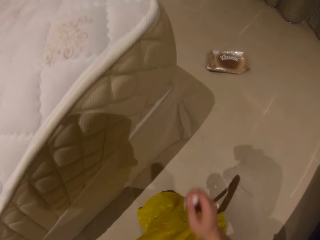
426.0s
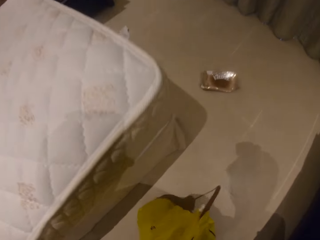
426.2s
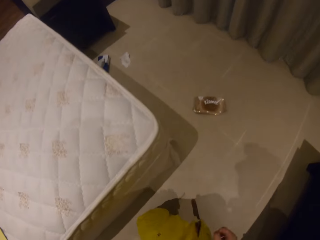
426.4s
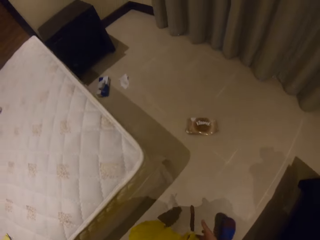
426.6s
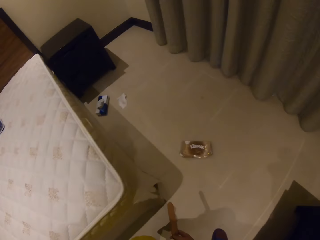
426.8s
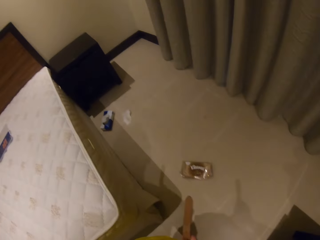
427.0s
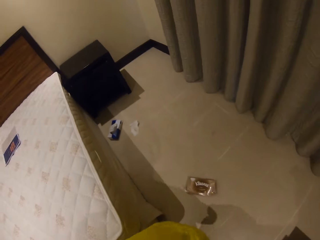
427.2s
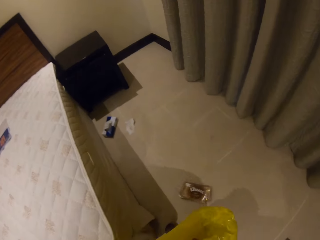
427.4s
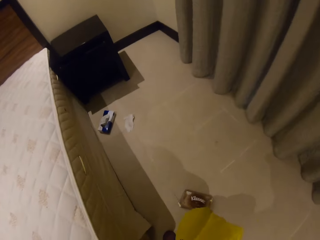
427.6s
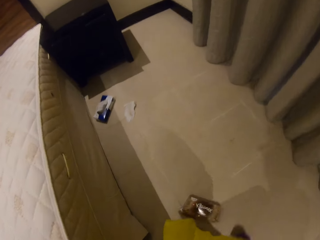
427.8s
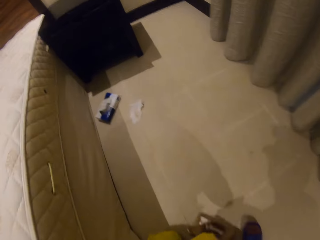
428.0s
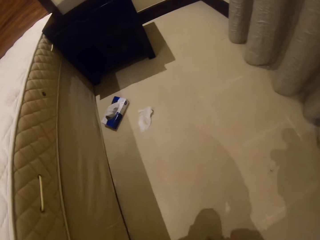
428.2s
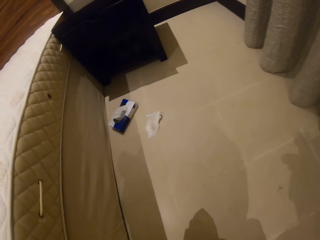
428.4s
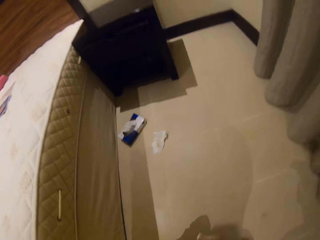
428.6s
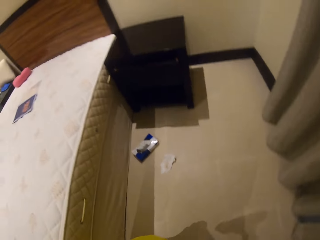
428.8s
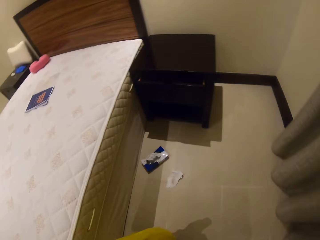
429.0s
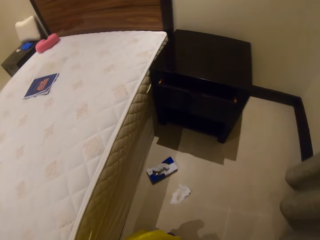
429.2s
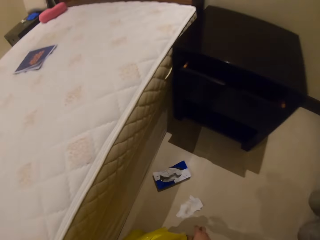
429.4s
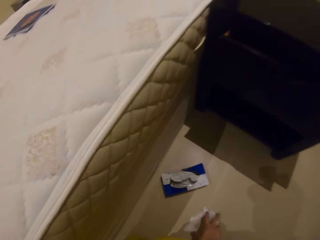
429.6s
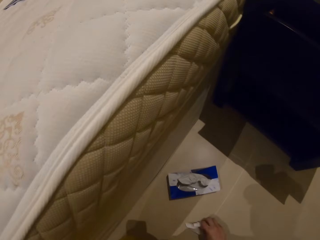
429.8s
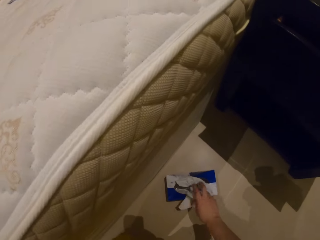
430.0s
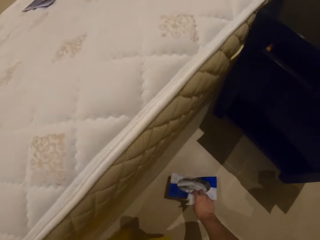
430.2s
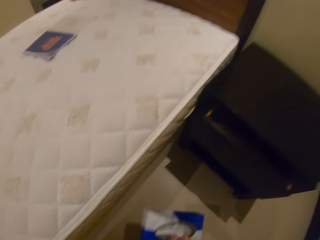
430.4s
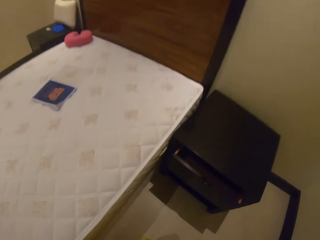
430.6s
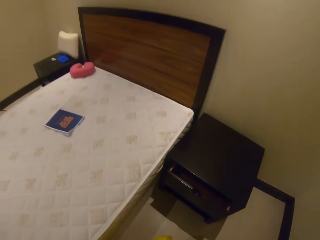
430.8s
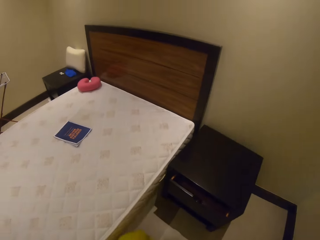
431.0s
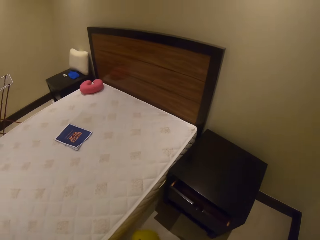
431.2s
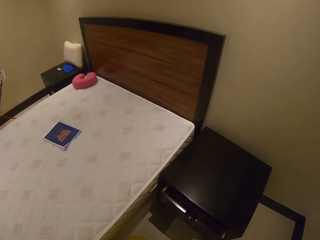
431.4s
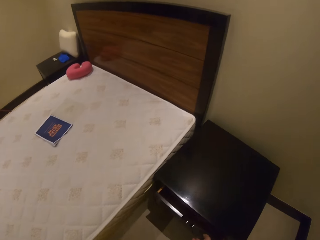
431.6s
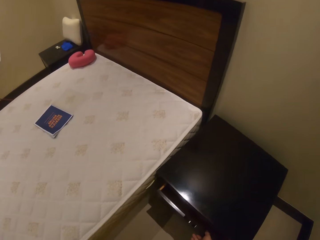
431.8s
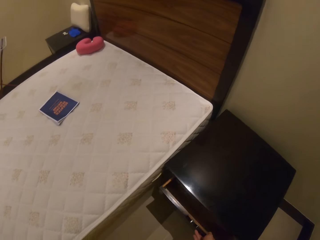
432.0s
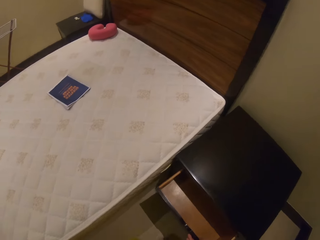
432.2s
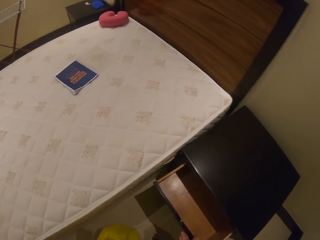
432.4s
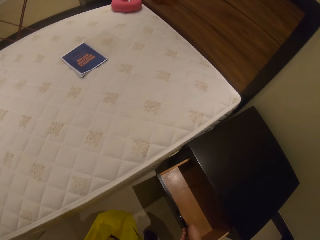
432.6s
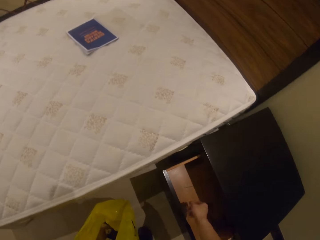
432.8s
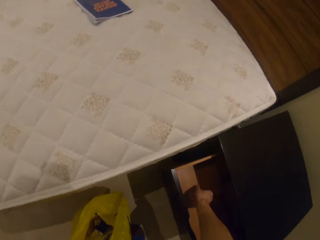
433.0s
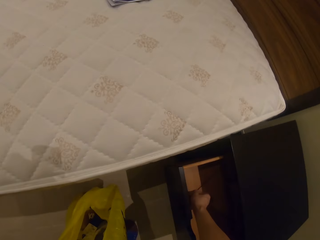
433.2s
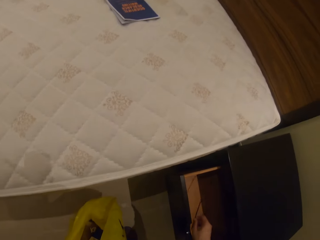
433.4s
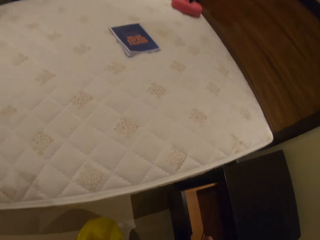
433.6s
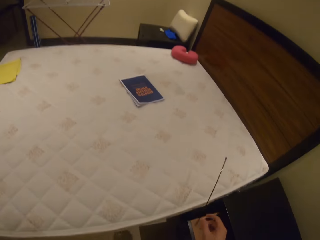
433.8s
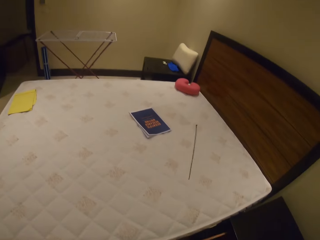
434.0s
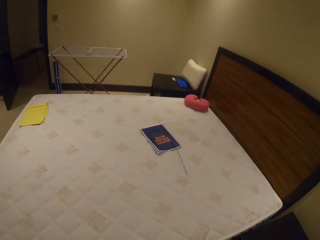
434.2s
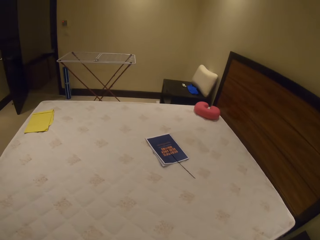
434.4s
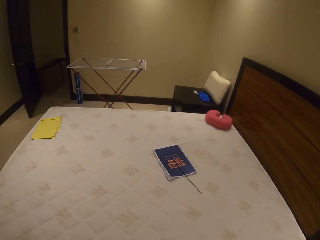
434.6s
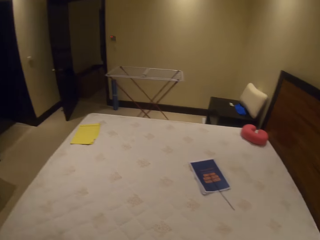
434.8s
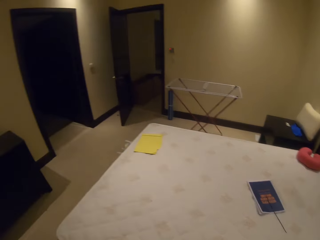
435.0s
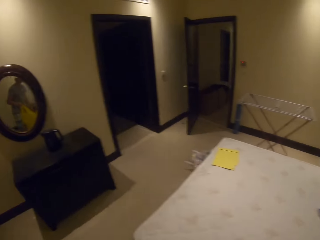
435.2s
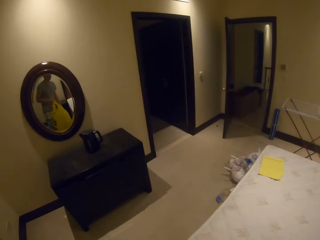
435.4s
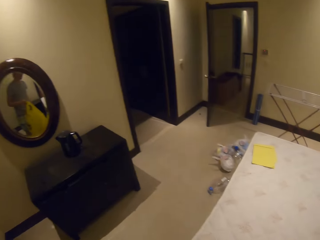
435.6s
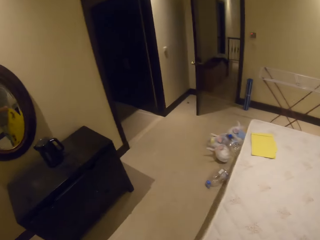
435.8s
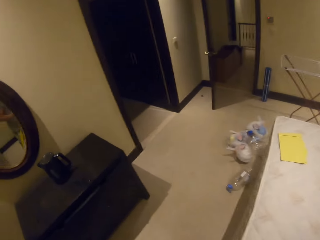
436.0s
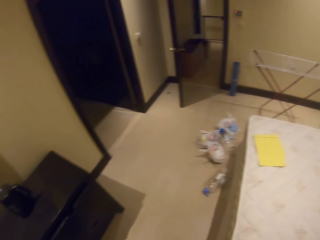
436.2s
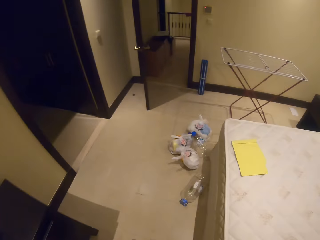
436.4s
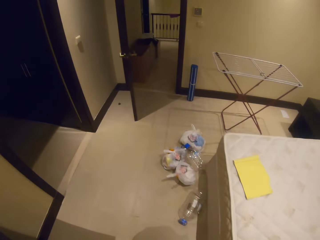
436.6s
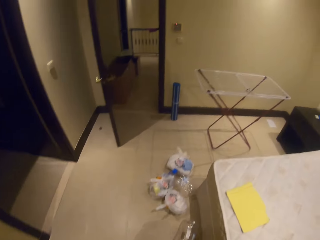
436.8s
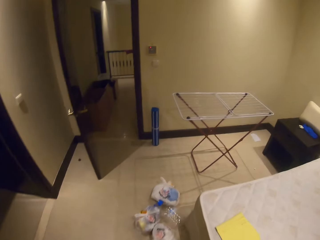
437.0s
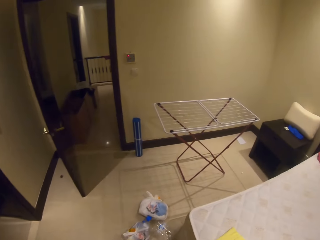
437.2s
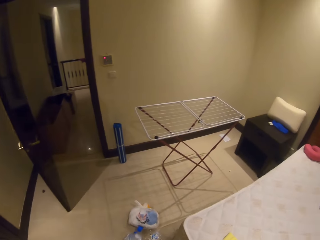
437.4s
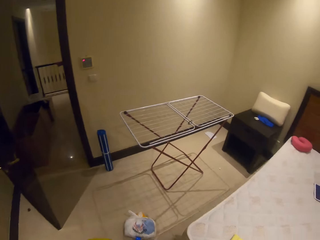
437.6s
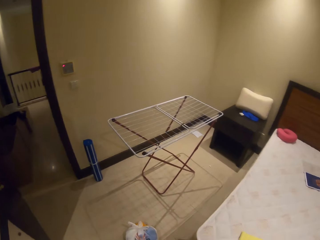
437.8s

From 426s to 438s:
The camera wearer picks up tissue paper on the floor. They walk and put the tissue paper in the nylon paper bag. They walk and pick up a box on the floor. They pick up tissue paper on the floor. They pick up the tissue box on the floor. They open the drawer. They pick up a plastic cable zip in the drawer. They throw the plastic cable zip on the bed. They walk and look around.

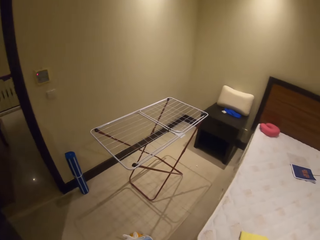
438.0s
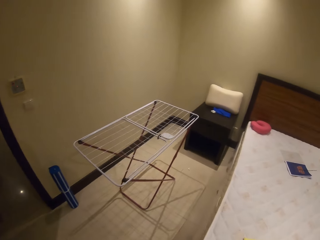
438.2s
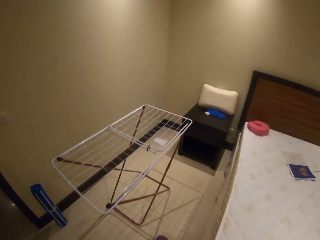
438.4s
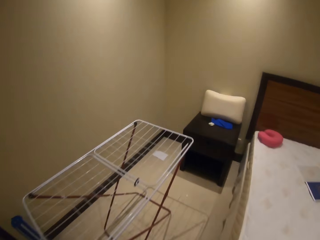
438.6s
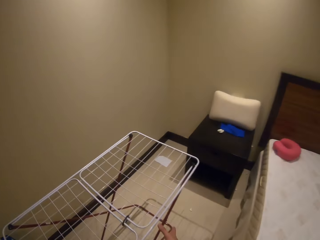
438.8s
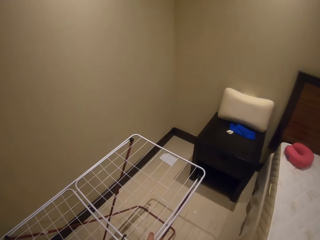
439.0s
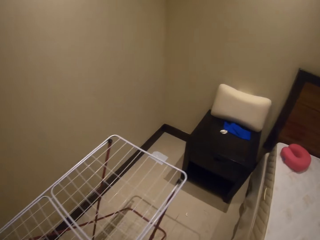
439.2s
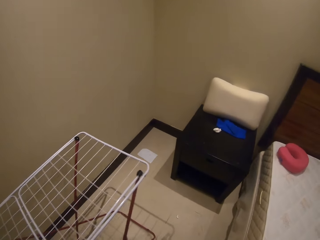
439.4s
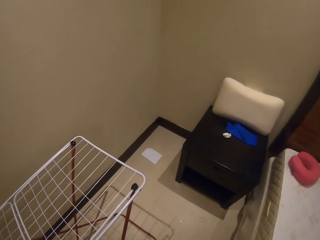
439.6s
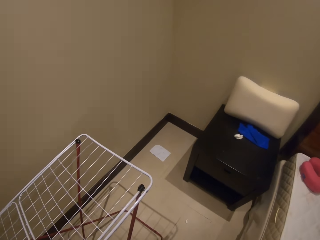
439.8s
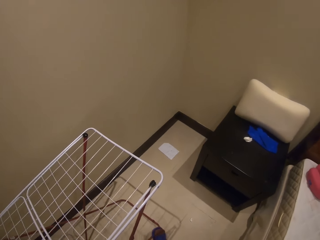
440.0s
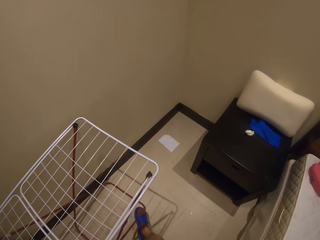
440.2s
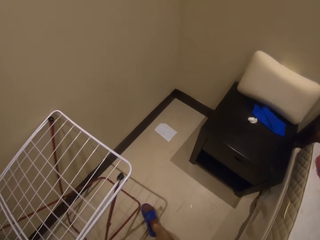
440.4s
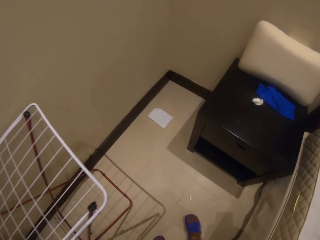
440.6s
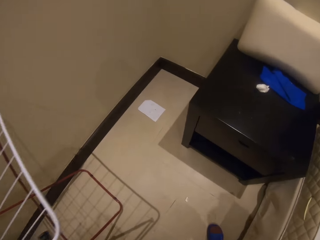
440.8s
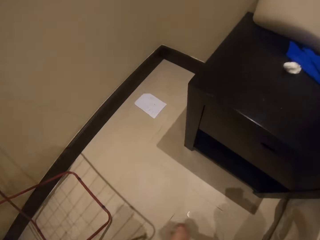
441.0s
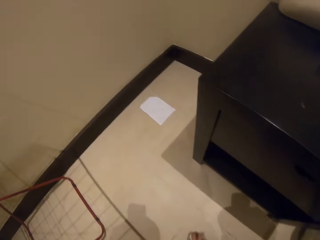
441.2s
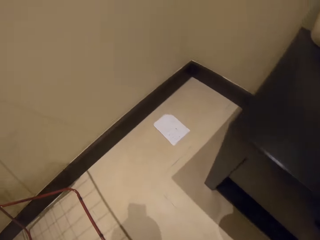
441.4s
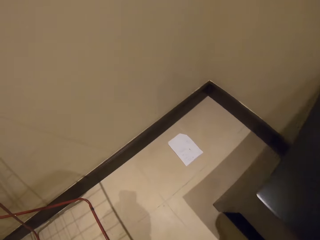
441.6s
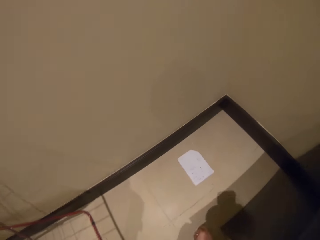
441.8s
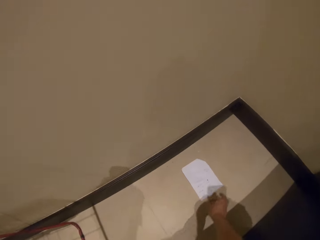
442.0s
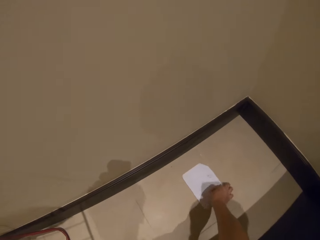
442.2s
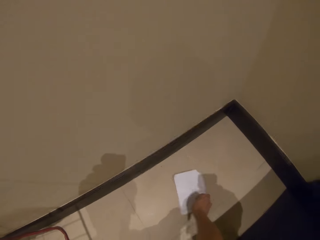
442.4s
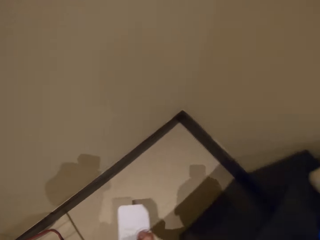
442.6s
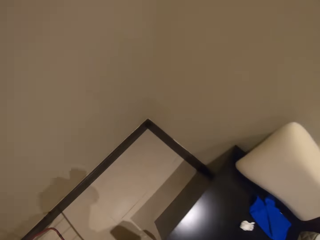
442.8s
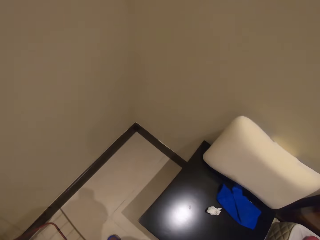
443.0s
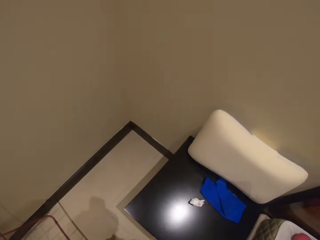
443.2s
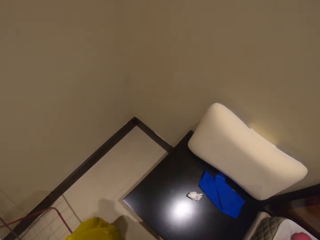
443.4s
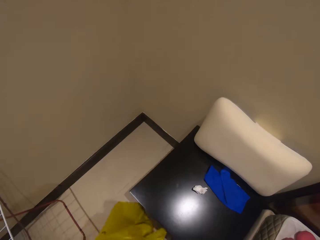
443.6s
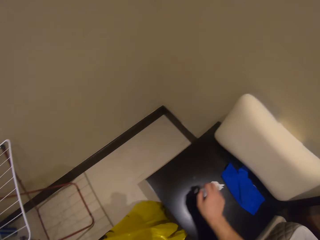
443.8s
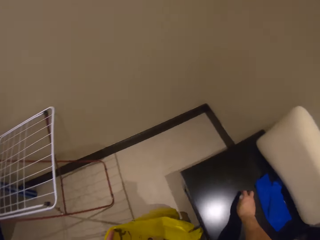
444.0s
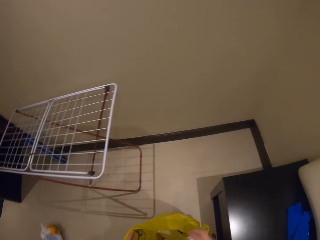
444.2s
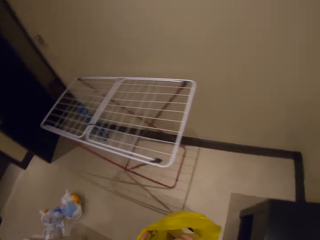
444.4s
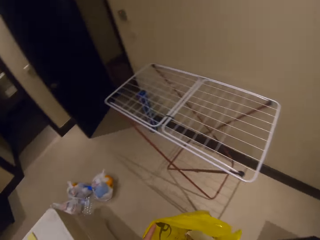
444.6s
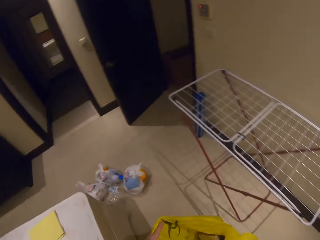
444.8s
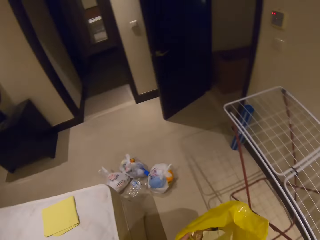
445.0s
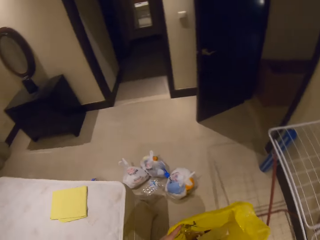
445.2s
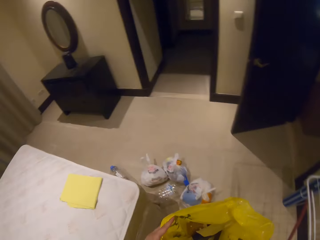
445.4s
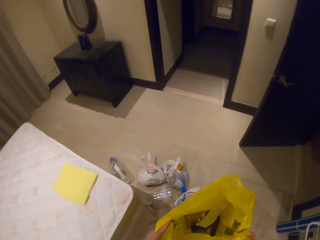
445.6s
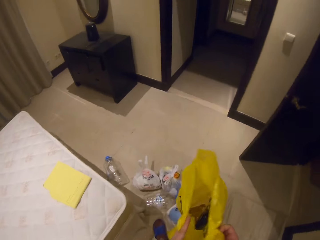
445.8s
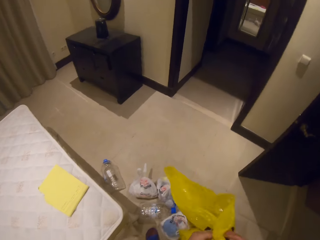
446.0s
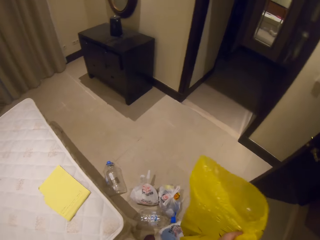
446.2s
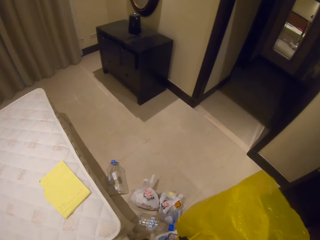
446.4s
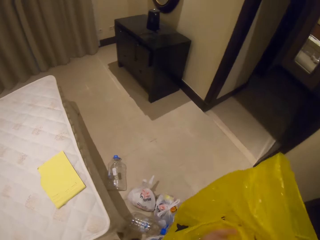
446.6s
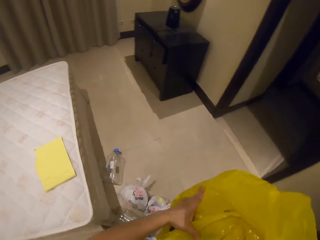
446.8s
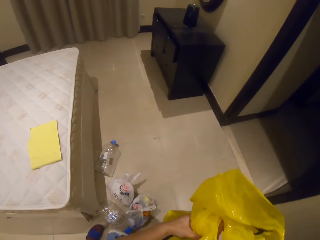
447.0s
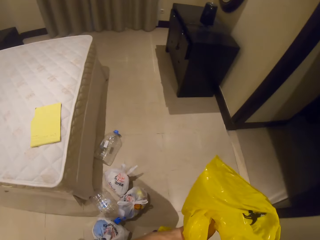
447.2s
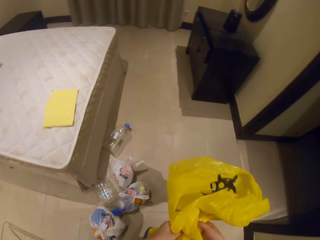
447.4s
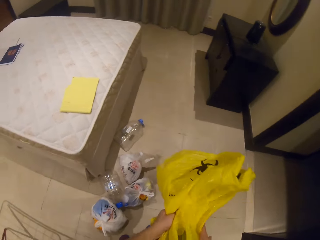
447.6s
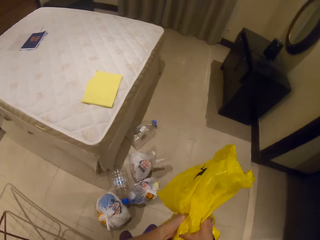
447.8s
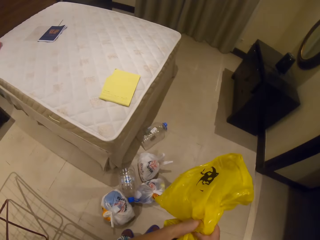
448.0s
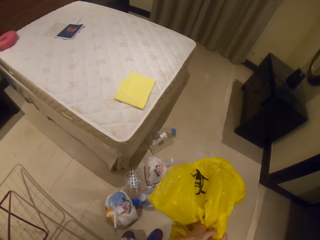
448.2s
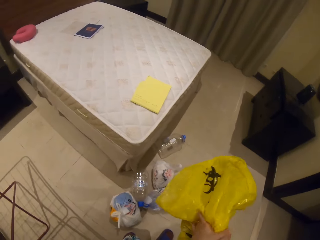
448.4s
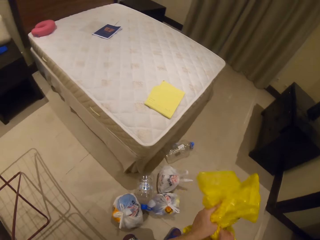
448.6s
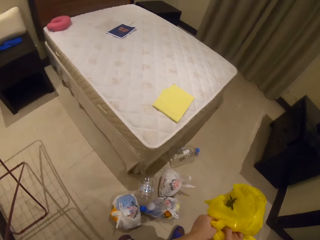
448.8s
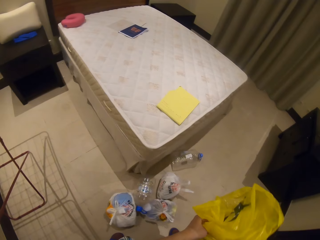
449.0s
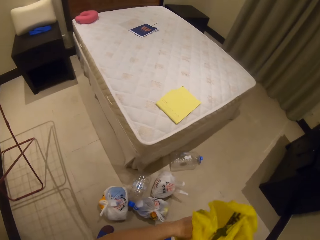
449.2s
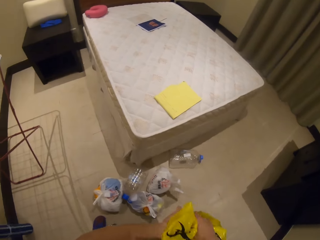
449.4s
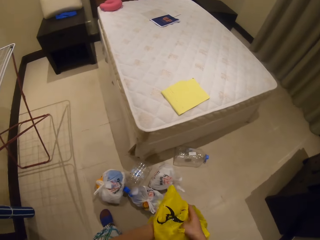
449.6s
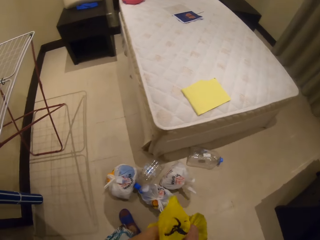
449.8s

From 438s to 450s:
The camera wearer moves around the room. They push the rack with the leg. They pick up a tissue paper on the floor. They put the tissue paper in the nylon paper bag. They pick up the tissue on the cabinet. They walk, look around, and put the tissue paper in the nylon paper bag. They hold the nylon paper bag.
